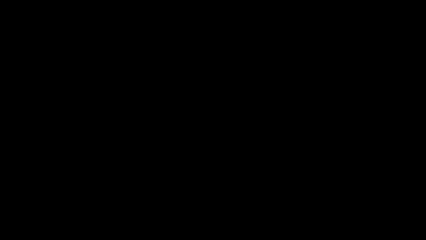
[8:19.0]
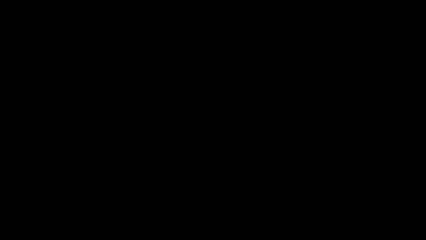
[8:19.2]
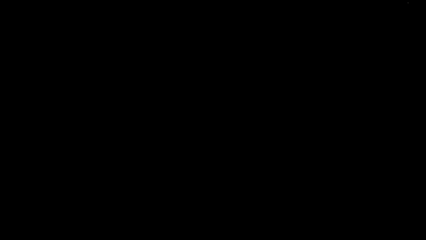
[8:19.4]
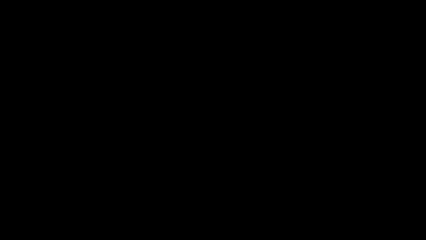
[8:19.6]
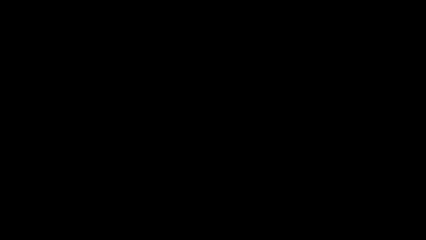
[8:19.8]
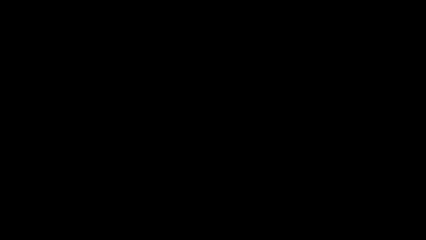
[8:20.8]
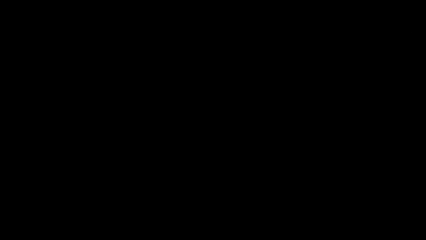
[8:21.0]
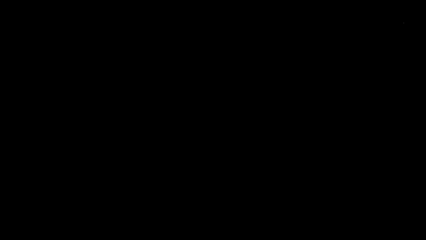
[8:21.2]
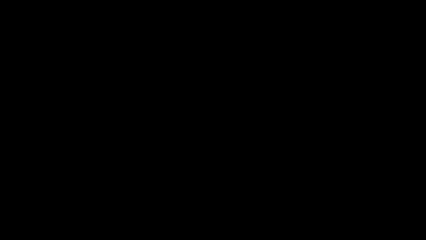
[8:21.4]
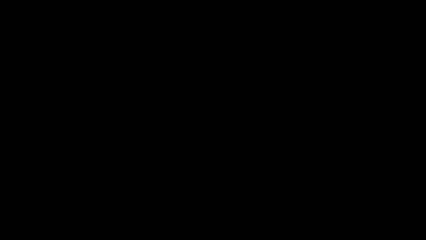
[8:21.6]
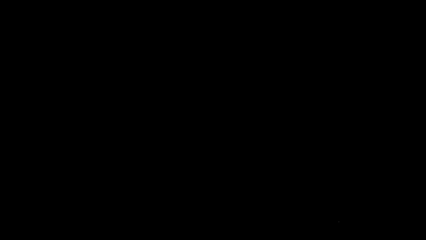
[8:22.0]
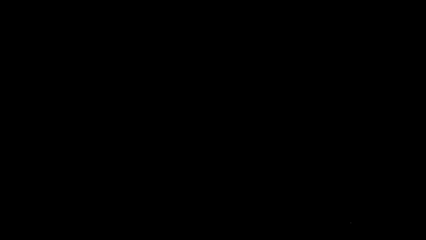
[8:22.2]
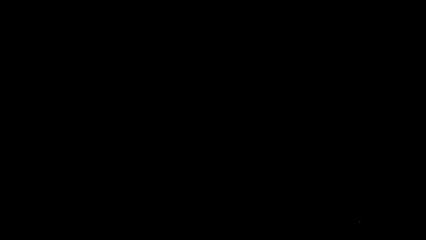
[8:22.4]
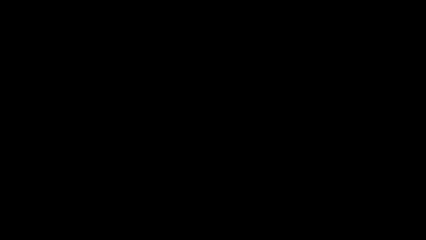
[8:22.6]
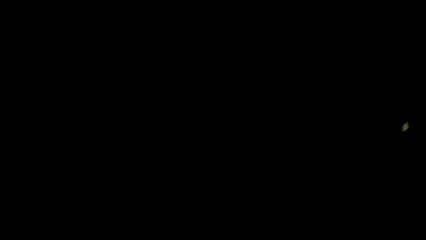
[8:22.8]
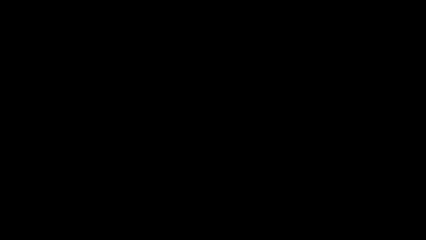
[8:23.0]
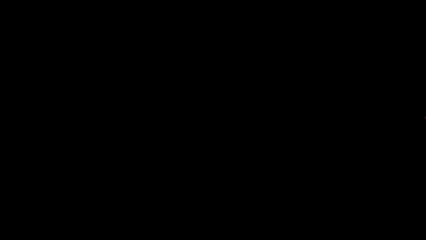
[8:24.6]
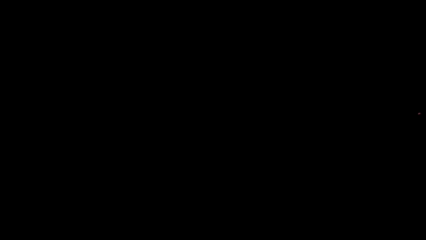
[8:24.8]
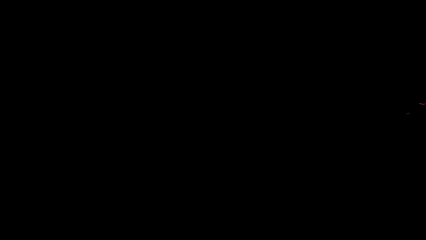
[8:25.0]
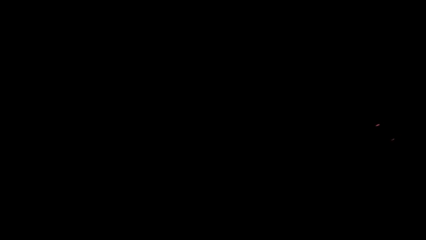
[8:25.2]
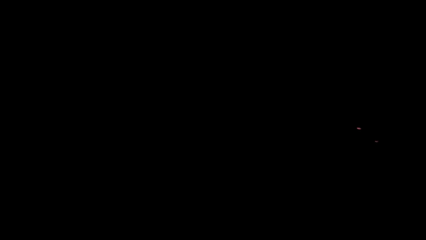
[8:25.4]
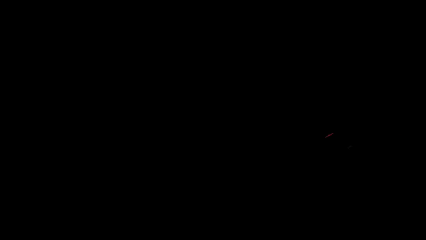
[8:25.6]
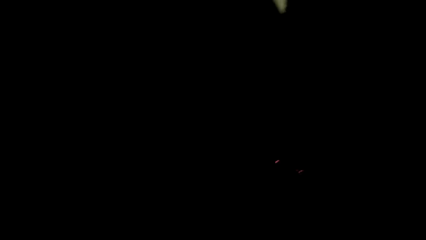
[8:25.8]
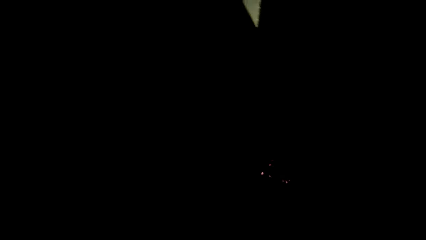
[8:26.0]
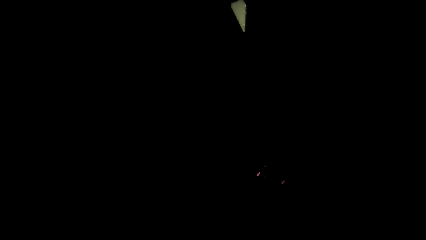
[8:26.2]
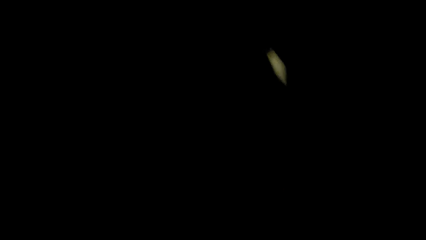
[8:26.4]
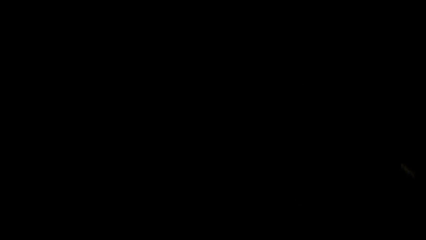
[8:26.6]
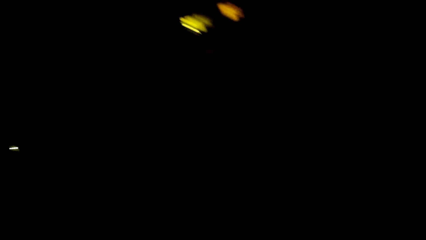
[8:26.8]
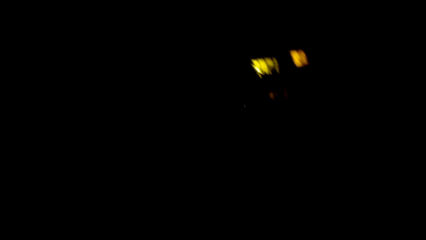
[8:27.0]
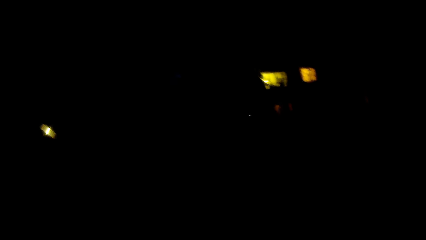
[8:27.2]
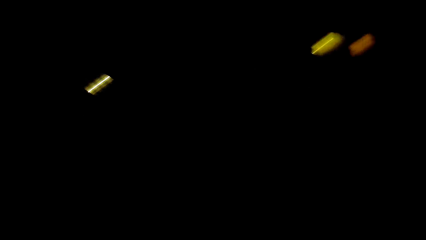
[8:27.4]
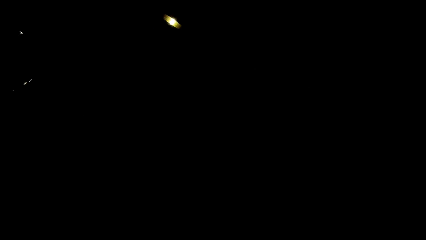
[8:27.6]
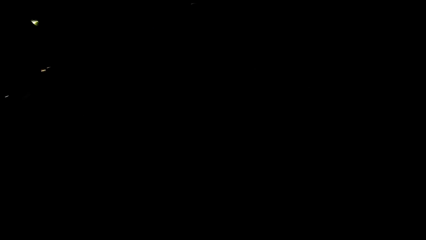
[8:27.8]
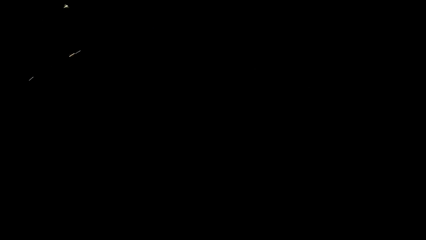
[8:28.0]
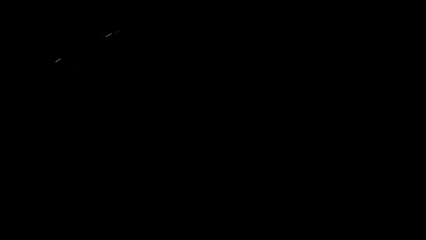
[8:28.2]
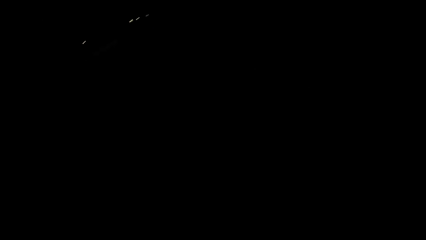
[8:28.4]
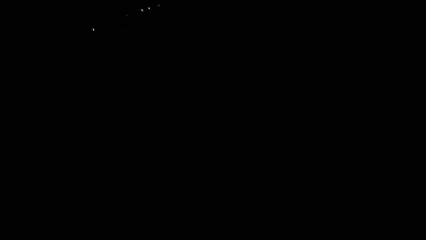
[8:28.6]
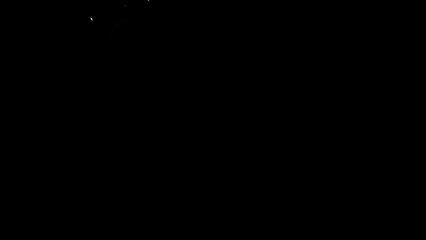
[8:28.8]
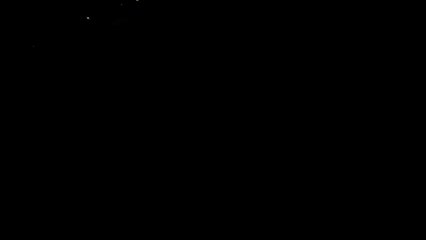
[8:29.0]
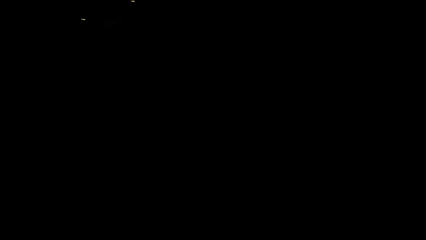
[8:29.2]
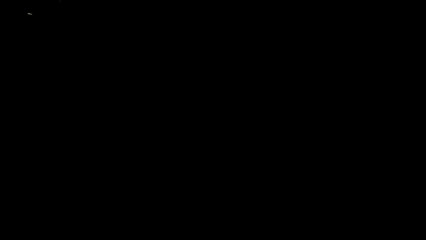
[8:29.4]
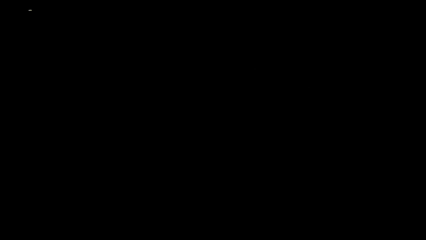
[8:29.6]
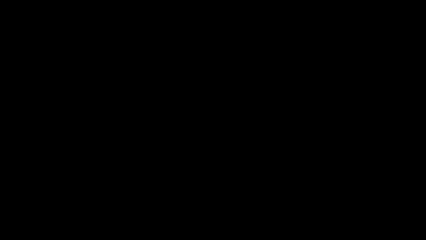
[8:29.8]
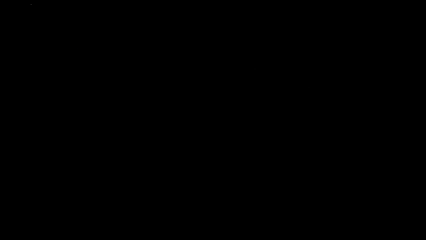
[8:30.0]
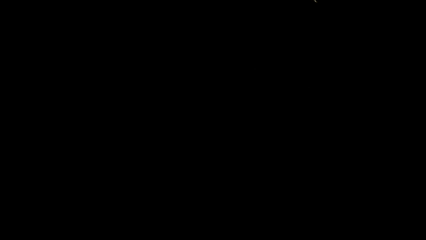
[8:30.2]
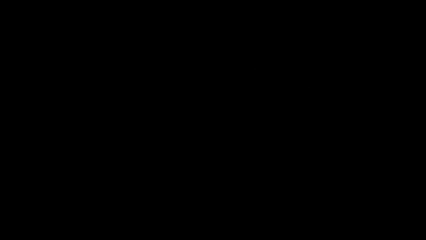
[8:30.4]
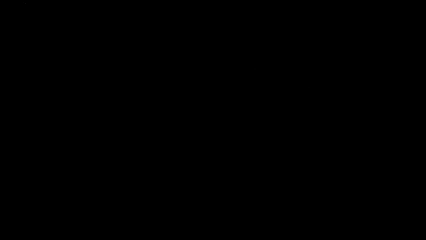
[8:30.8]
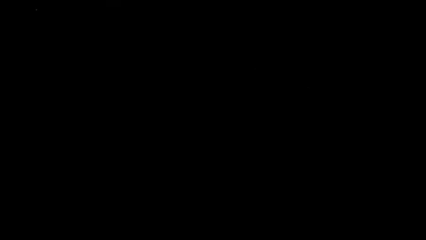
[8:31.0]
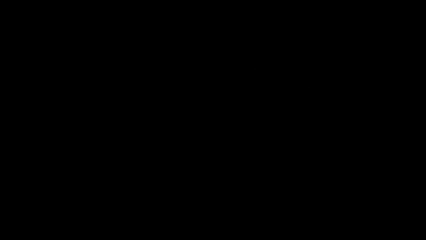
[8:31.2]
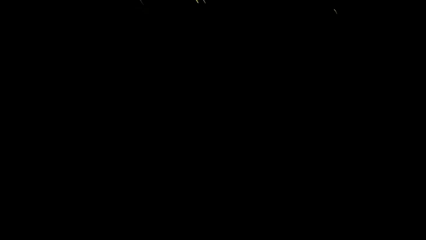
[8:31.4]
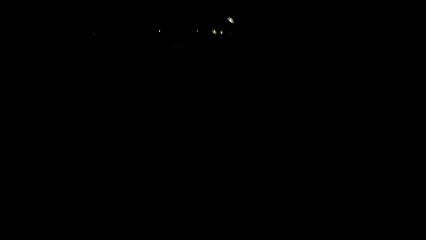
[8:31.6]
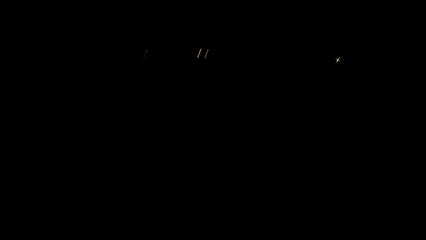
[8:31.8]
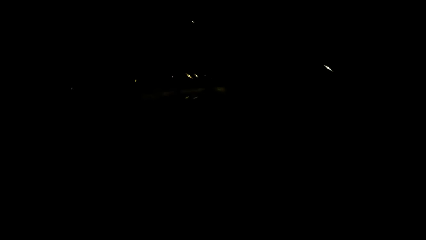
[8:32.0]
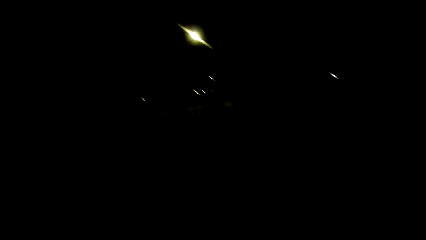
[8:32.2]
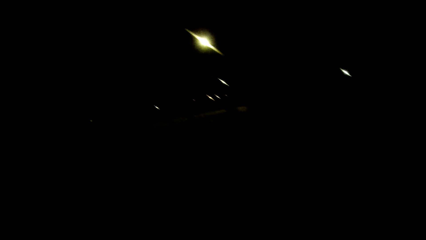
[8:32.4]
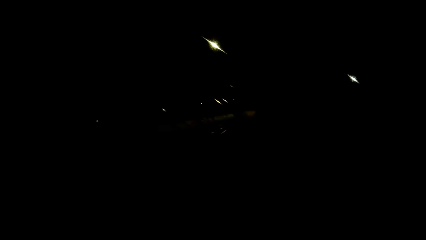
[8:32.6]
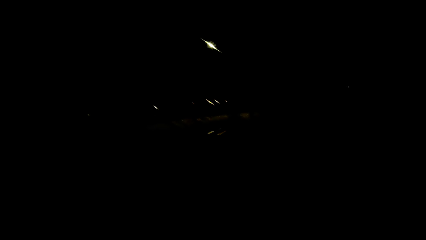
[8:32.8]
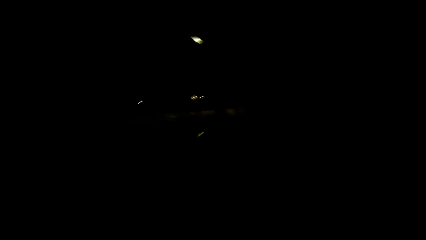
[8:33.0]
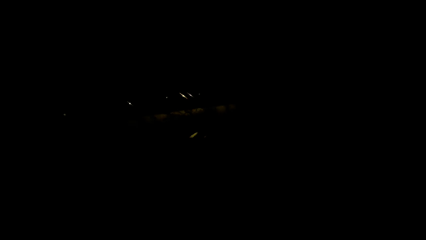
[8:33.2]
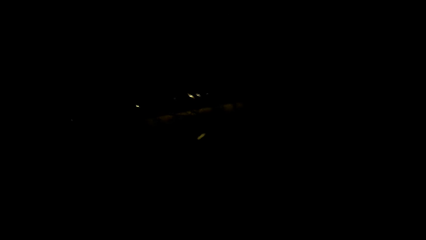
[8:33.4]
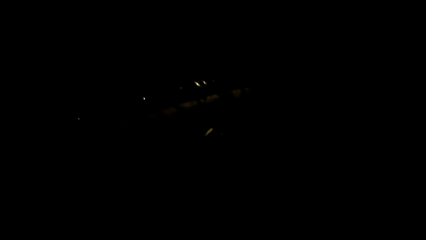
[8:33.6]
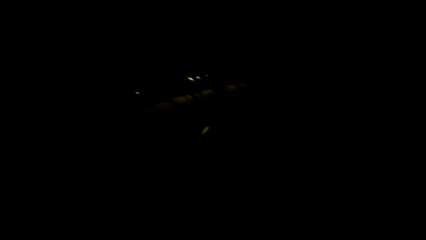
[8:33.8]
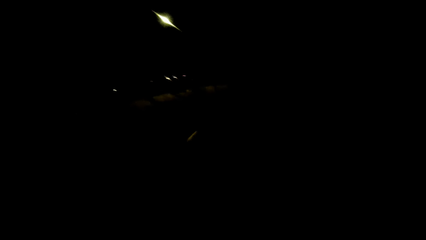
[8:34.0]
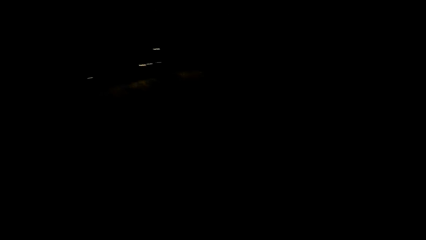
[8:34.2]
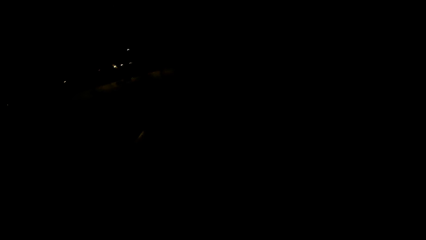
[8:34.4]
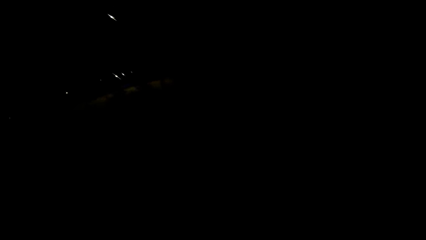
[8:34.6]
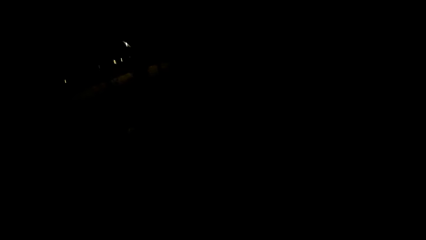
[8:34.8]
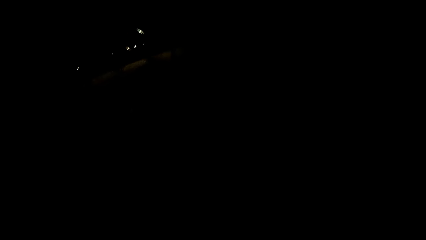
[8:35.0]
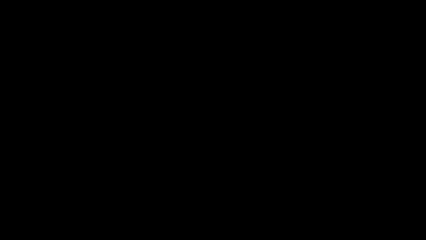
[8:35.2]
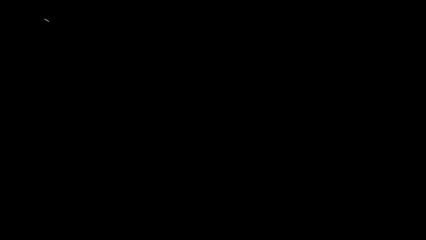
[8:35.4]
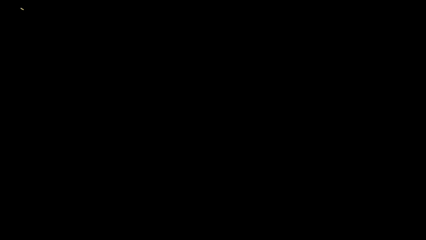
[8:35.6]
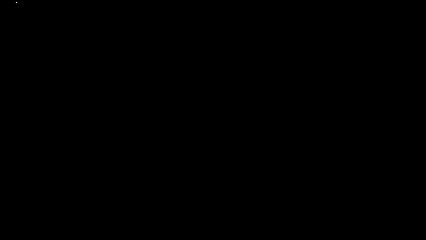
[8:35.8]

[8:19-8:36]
The camera wearer looks around. They dialogue with the woman. They look around. They dialogue with the woman.
